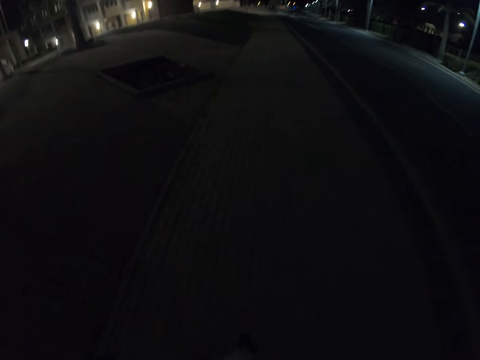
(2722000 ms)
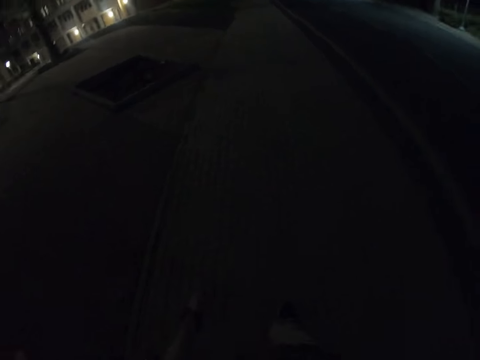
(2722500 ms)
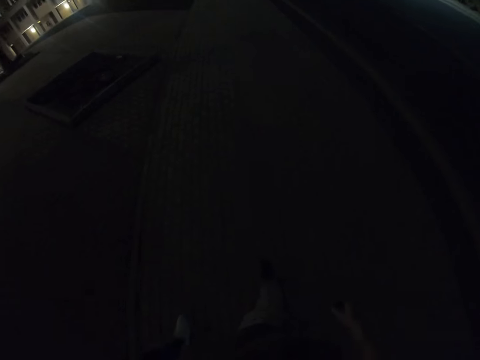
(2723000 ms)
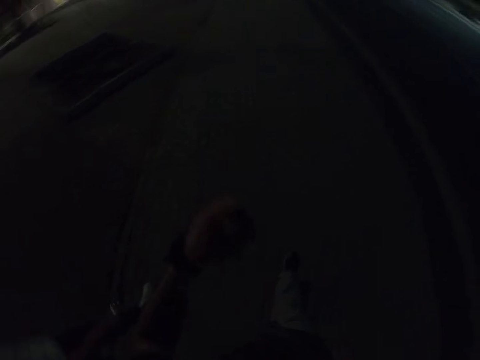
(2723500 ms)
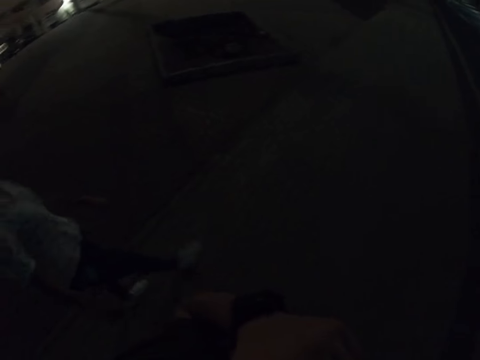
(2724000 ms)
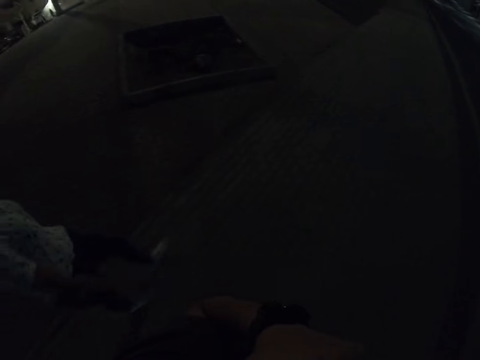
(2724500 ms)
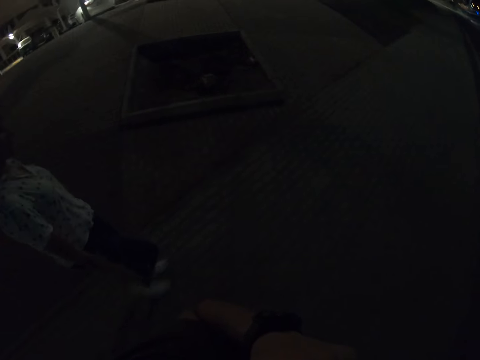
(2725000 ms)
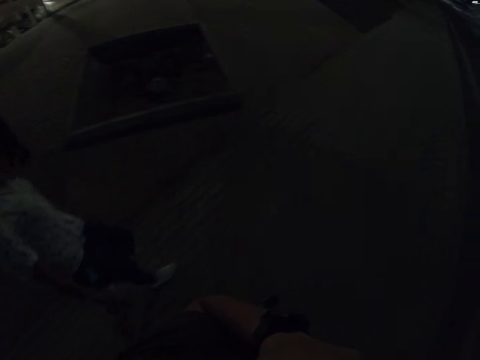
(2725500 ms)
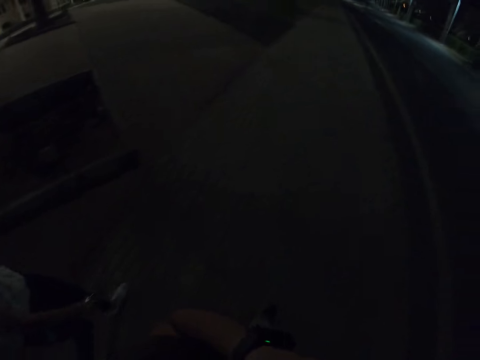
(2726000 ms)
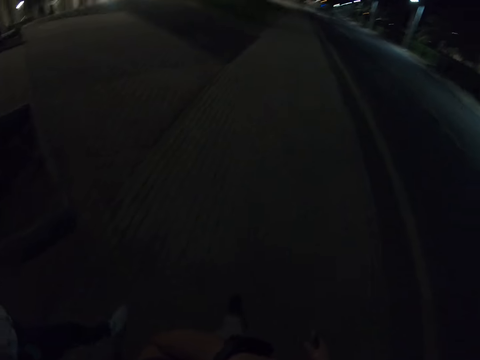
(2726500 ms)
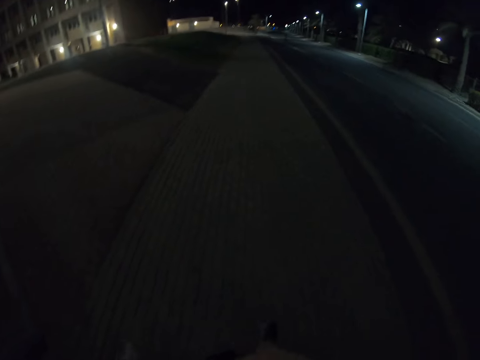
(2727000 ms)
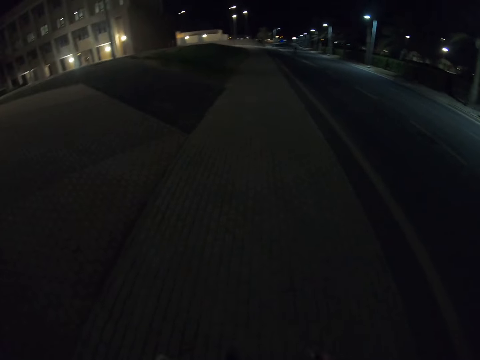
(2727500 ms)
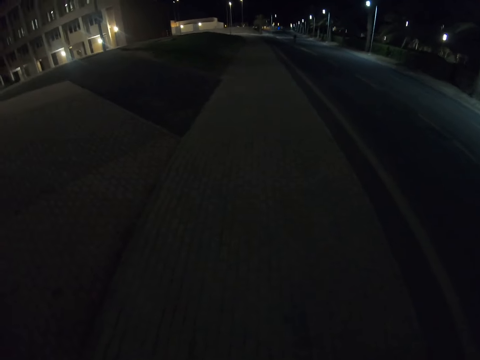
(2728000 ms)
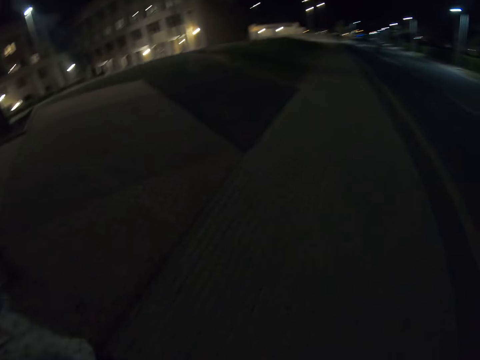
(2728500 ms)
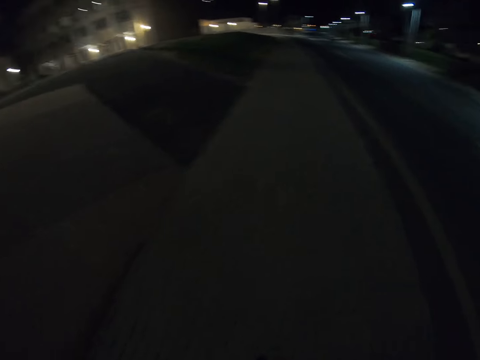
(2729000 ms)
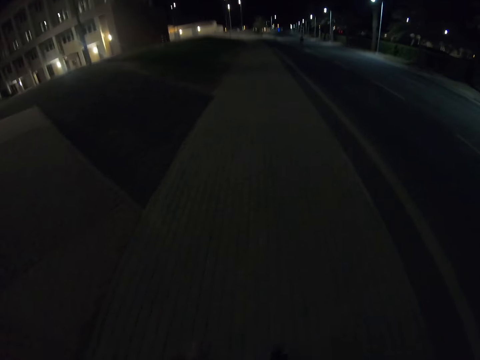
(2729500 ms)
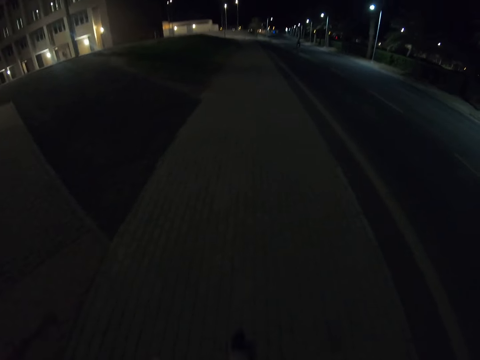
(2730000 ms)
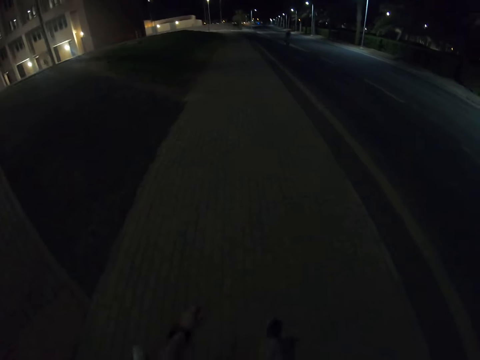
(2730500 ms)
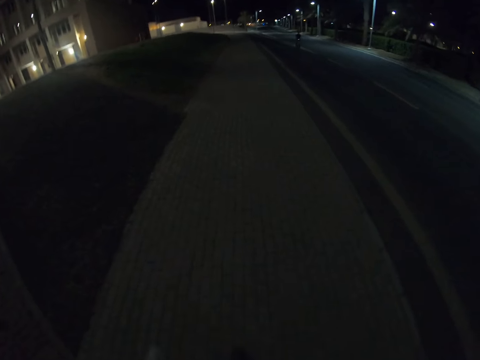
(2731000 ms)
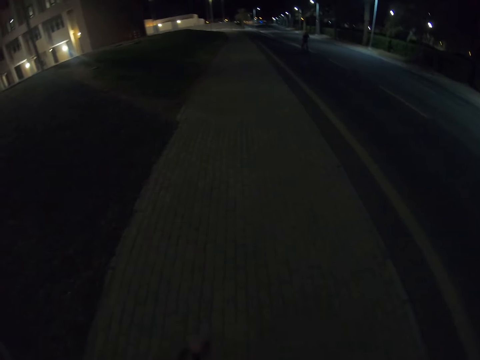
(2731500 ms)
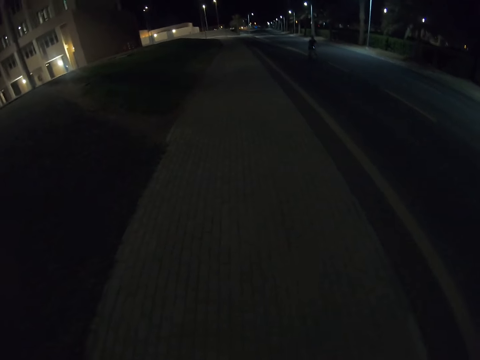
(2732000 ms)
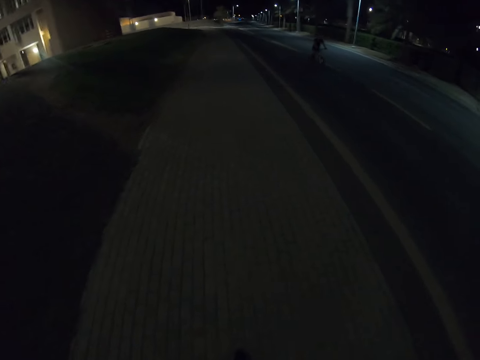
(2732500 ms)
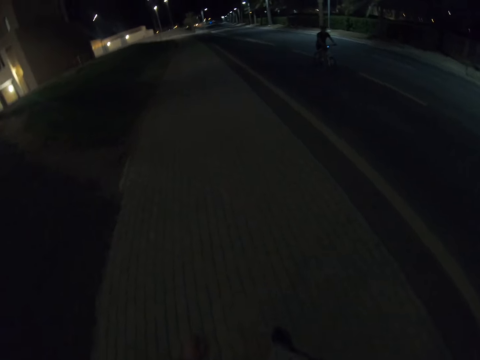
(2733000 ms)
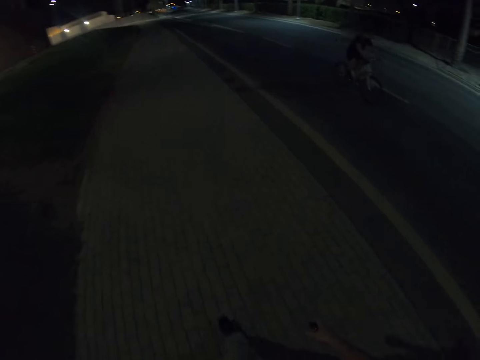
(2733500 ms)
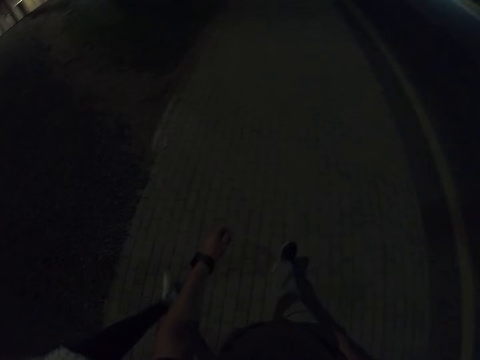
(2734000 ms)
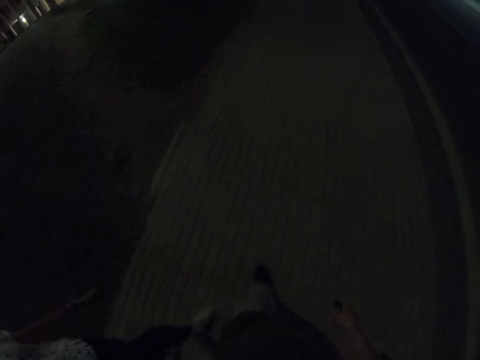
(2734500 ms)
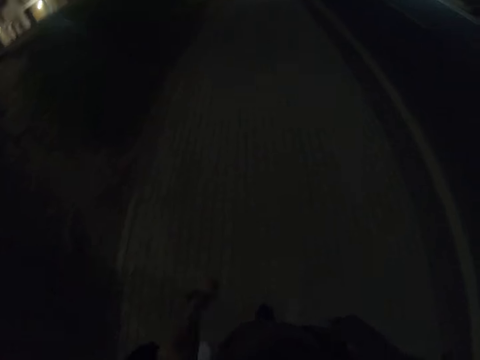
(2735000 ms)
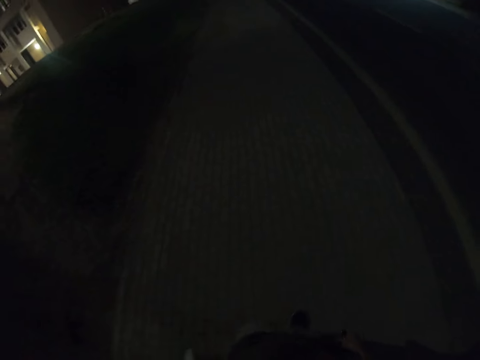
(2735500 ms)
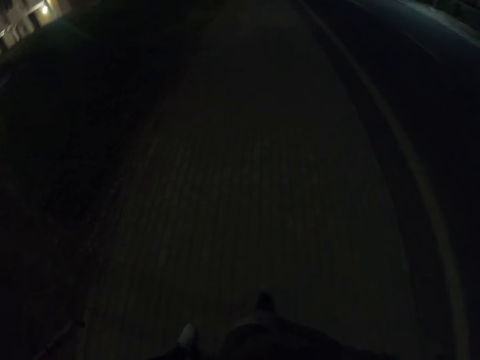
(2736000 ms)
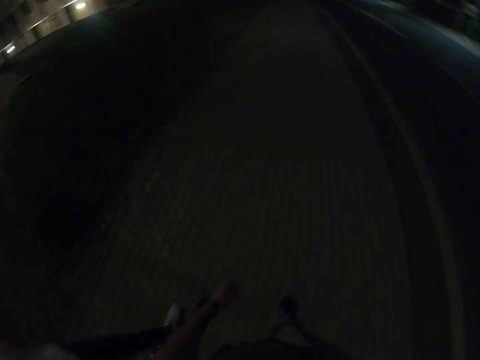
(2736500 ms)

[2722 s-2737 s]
The camera wearer touches their face. A person cycles.

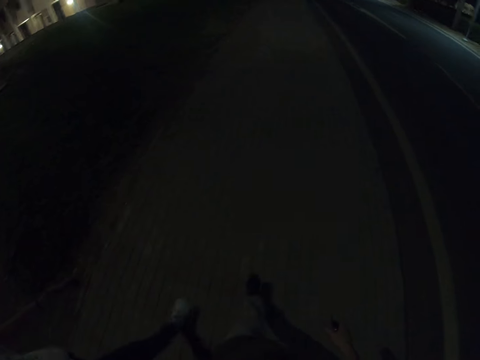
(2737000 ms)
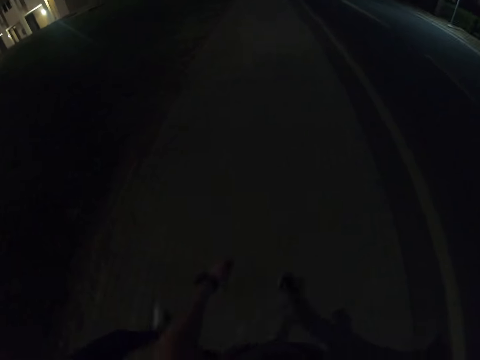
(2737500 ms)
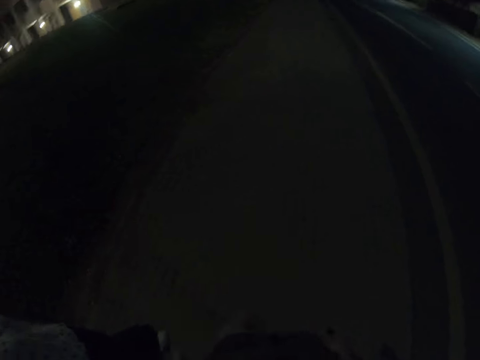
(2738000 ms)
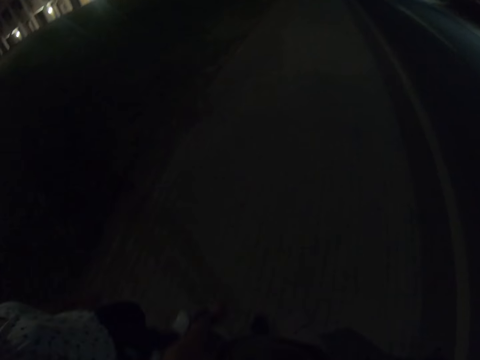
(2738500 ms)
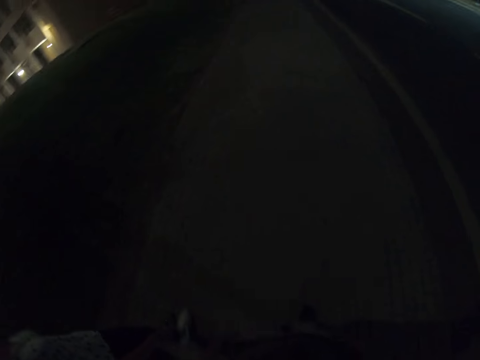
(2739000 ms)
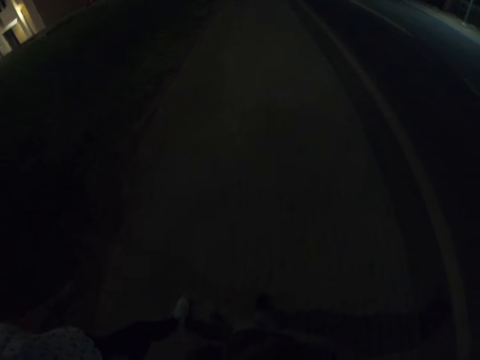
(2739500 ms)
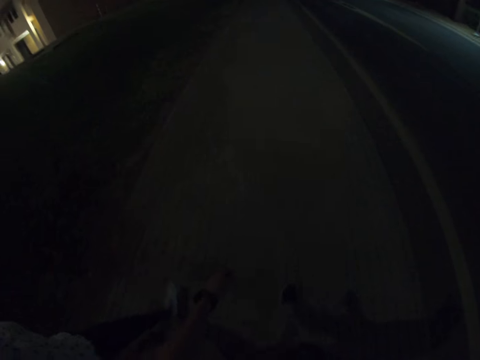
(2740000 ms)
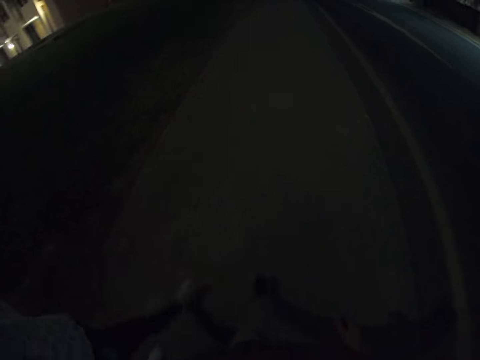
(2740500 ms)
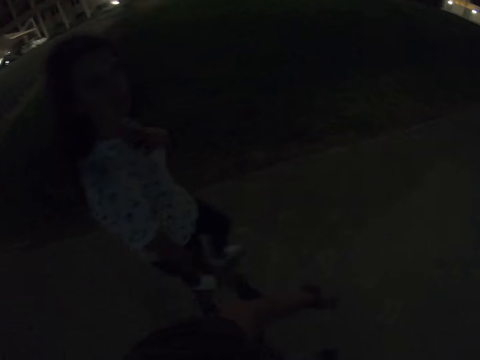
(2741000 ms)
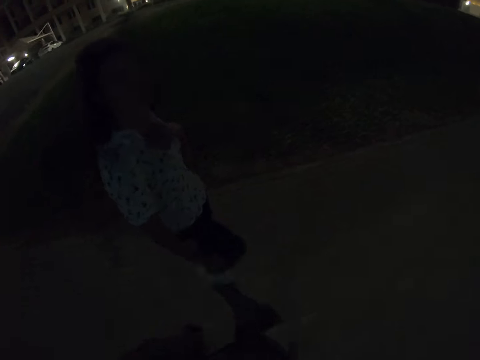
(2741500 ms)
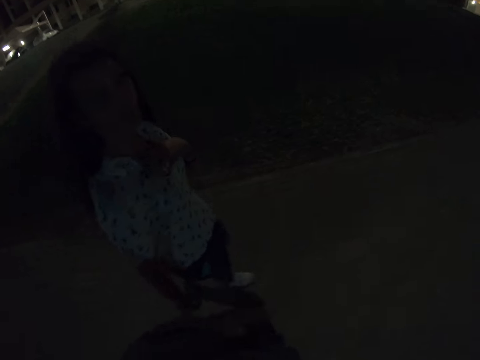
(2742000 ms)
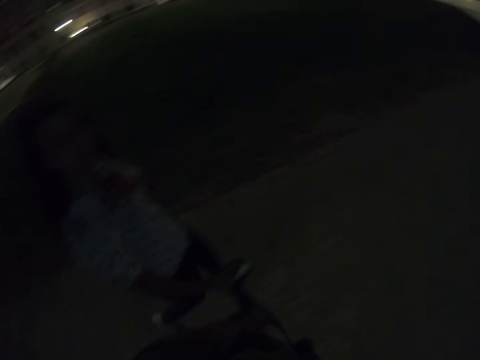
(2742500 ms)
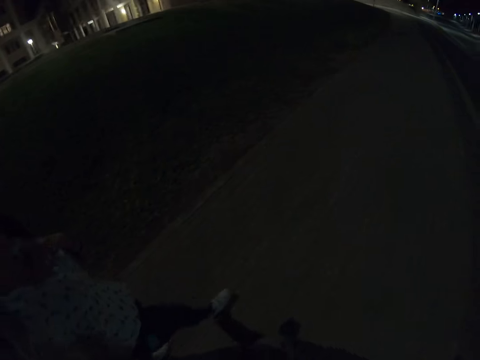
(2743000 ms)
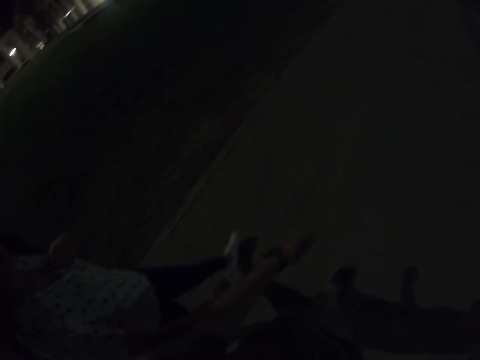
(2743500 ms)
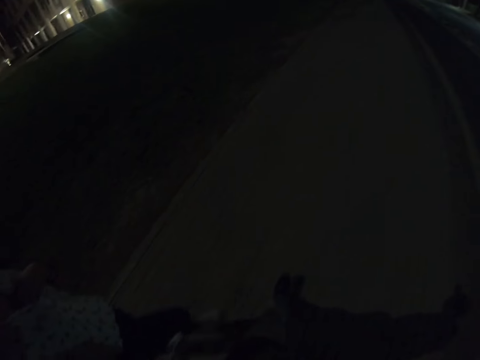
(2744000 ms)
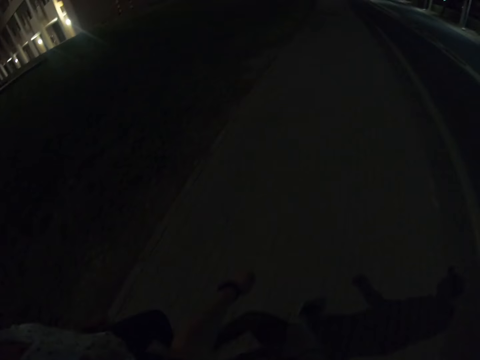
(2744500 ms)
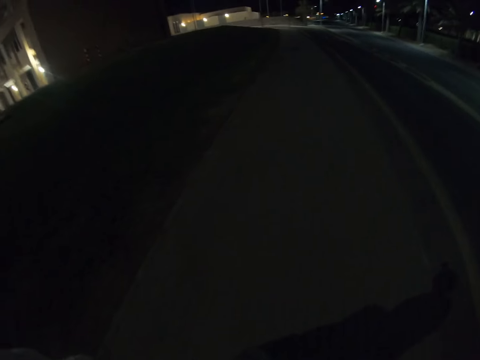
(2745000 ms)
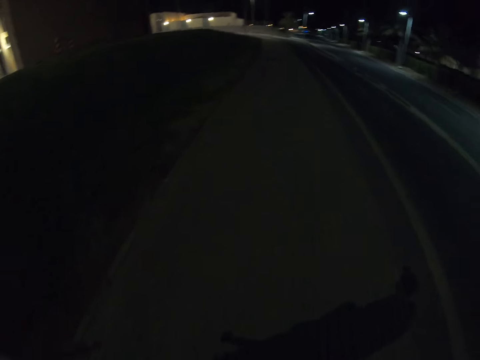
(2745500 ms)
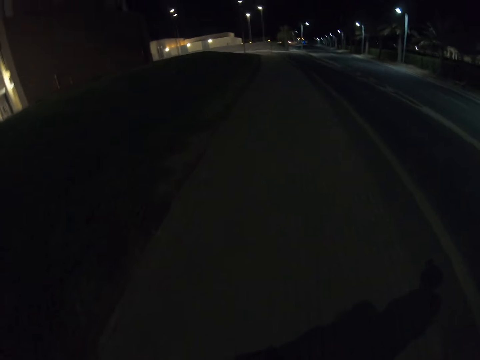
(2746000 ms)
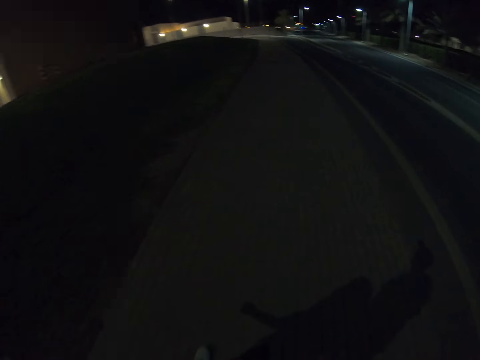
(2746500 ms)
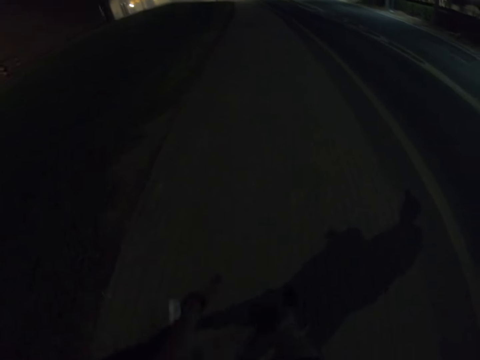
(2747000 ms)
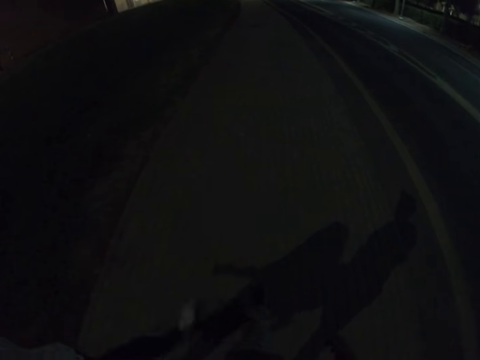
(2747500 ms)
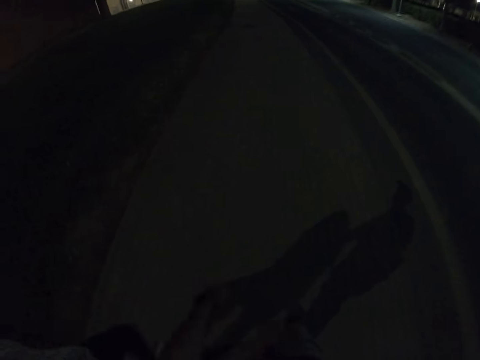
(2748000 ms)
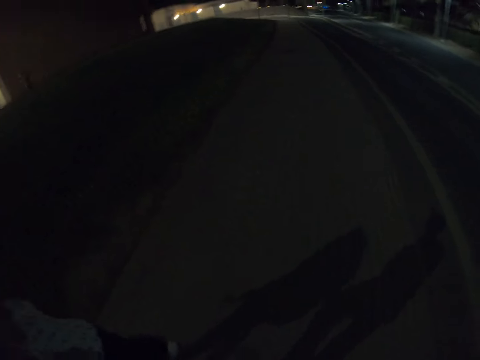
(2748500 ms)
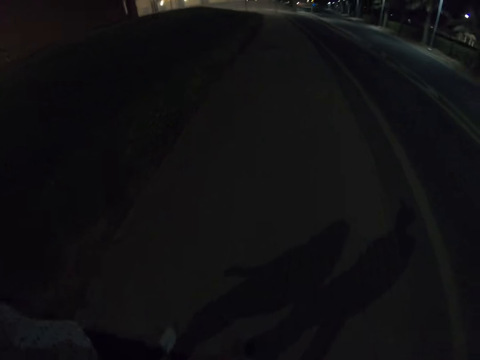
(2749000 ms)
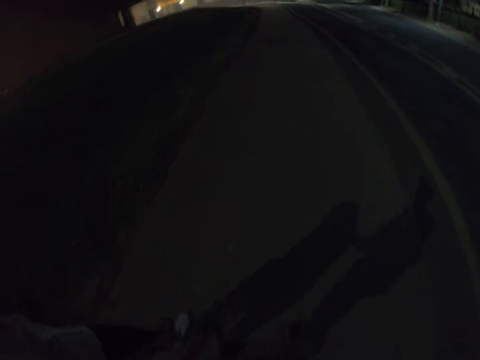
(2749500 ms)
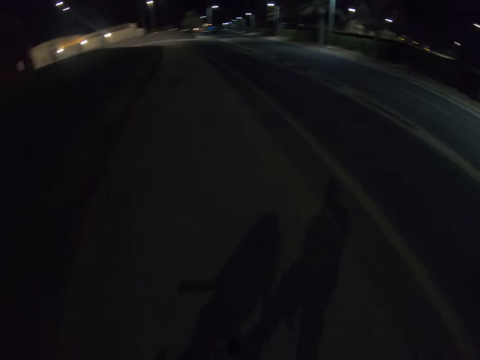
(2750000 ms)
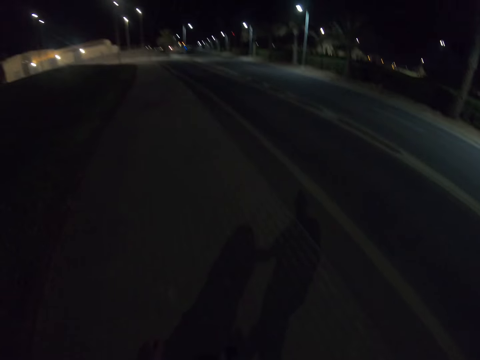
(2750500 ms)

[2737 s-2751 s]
The camera wearer looks at a woman.
